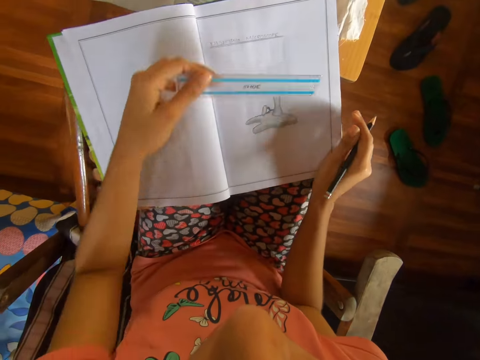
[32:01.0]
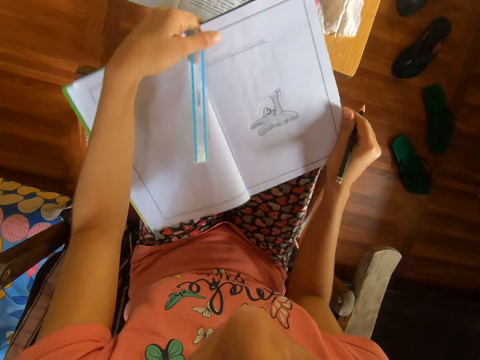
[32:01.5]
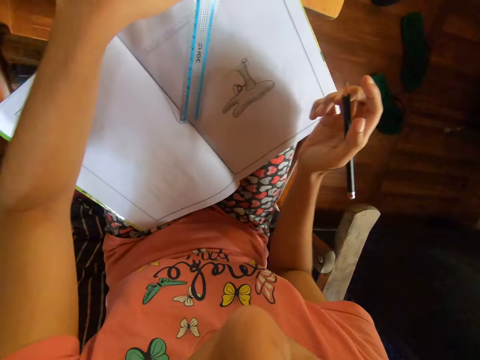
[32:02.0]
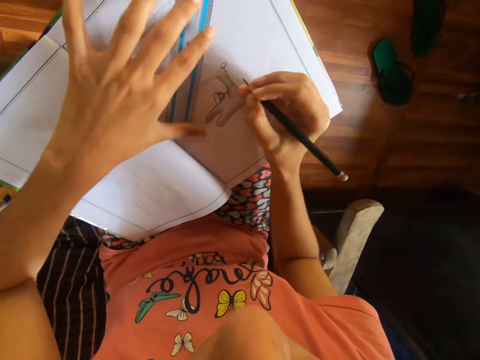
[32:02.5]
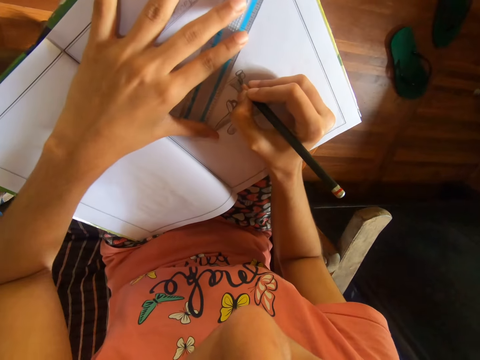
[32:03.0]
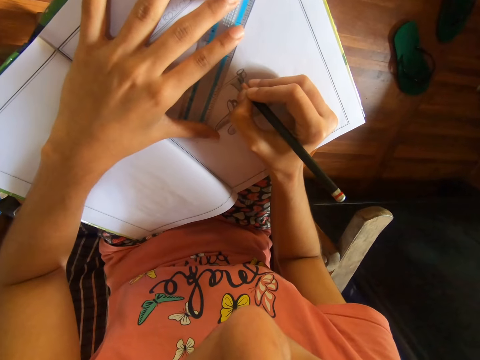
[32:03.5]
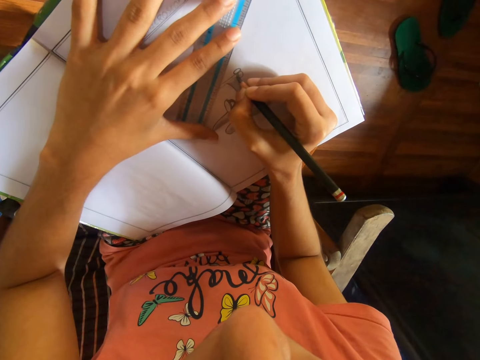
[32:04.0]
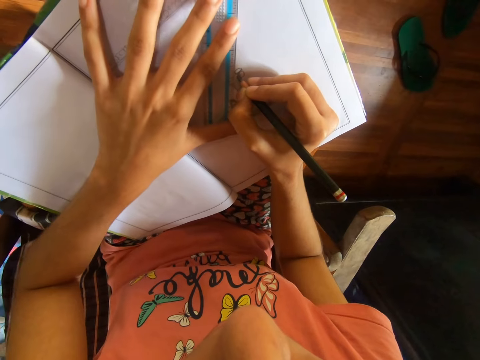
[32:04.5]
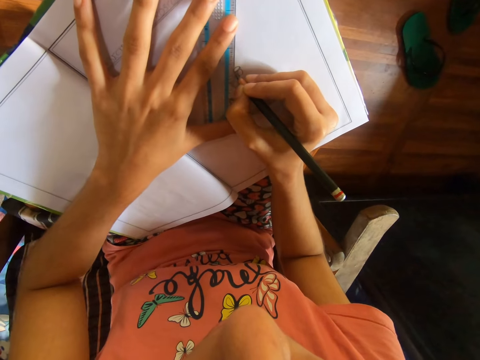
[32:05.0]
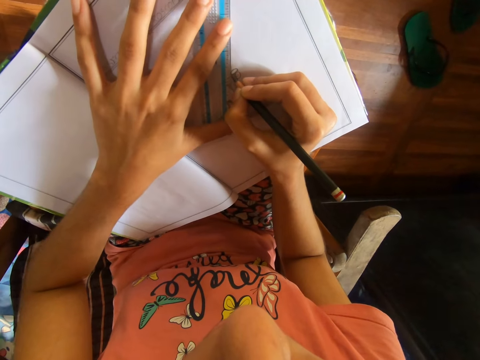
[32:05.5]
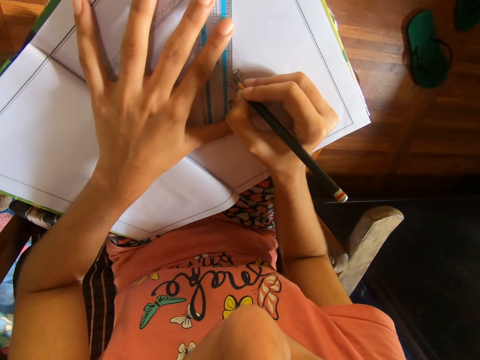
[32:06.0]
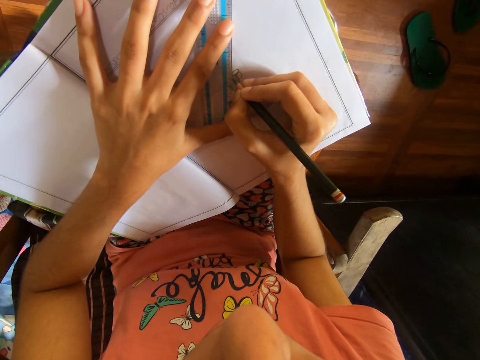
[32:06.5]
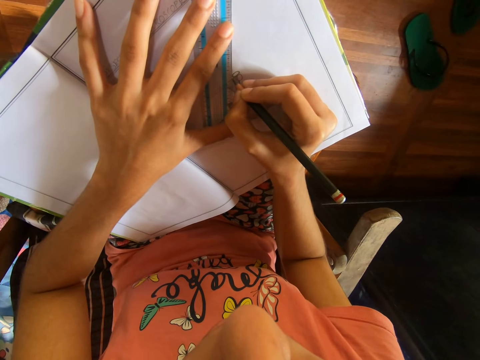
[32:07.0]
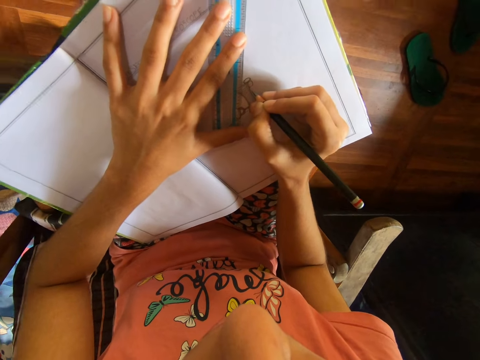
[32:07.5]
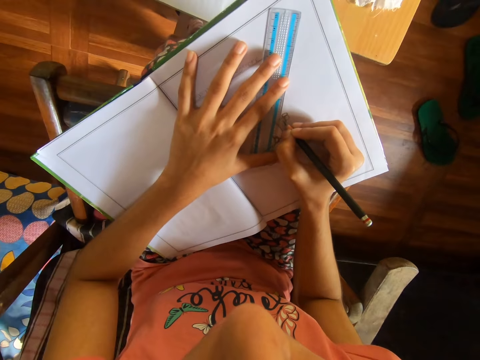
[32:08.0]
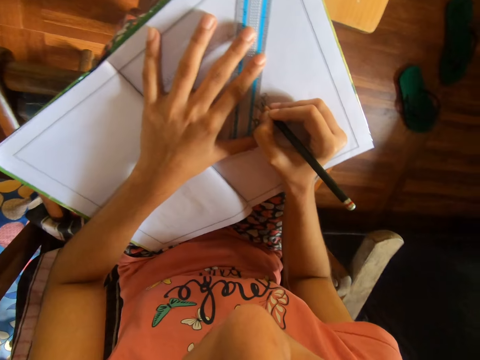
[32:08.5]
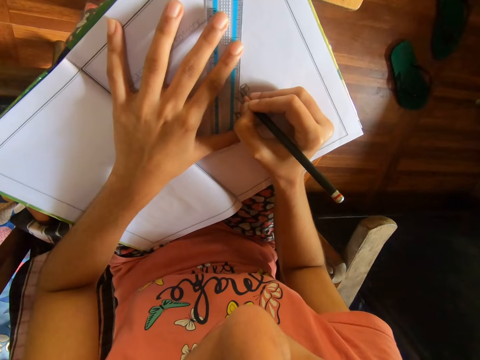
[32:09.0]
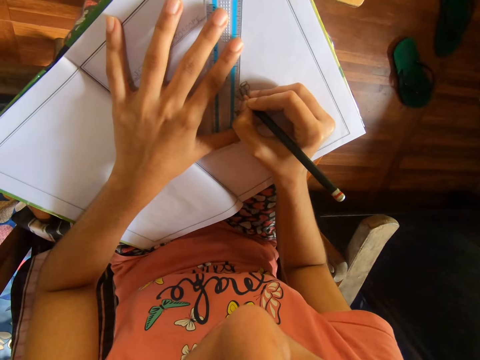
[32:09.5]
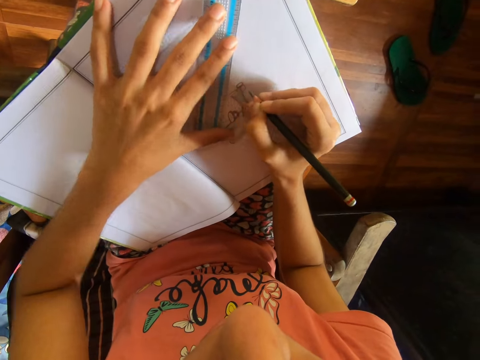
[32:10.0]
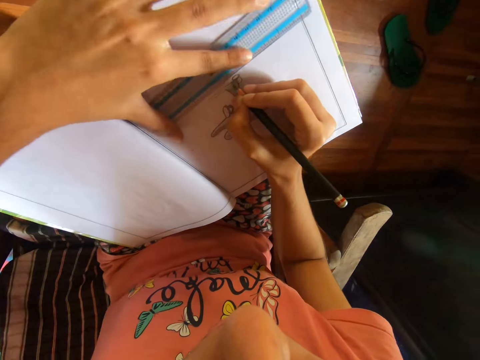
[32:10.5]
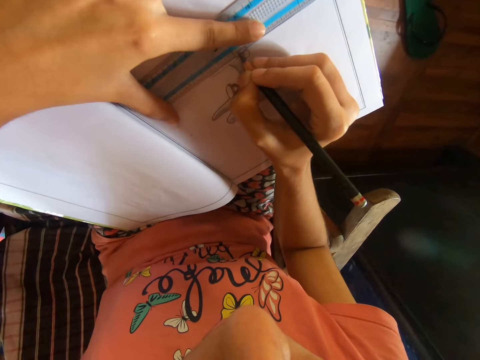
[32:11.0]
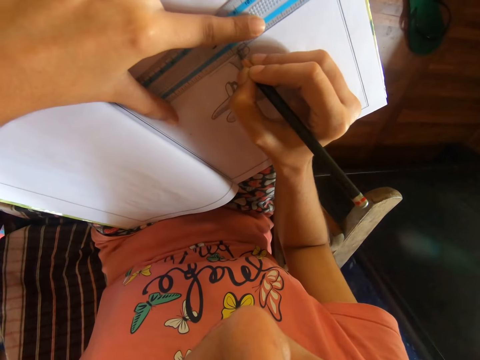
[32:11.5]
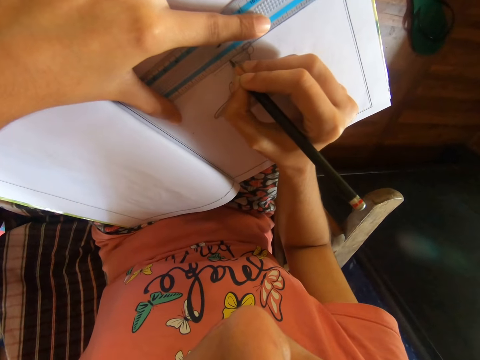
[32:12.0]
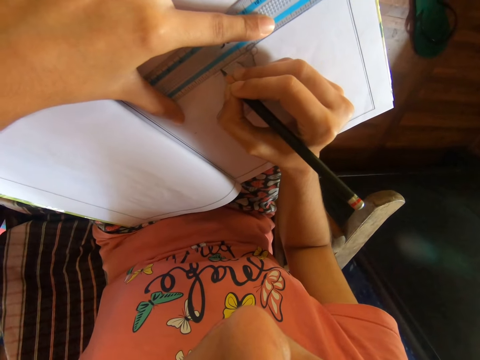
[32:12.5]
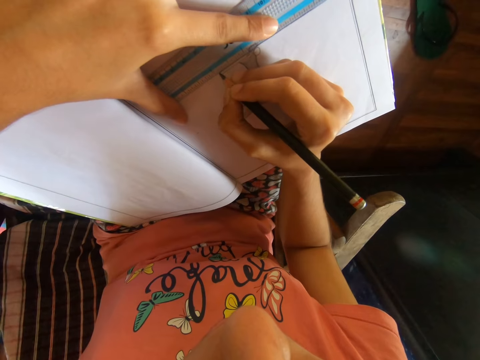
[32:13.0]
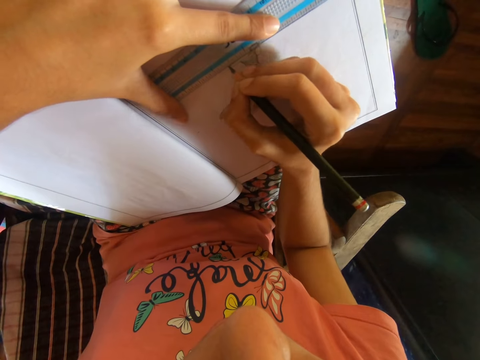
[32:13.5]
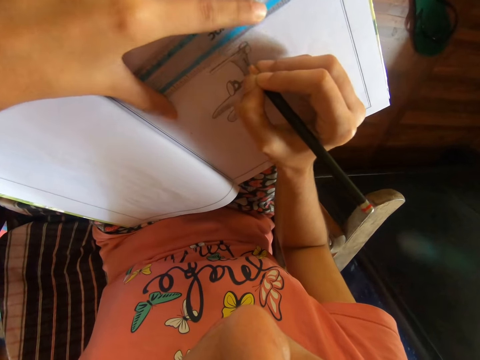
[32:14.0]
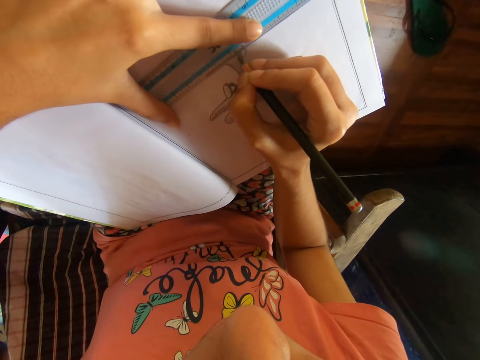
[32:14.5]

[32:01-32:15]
The camera wearer adjusts the drawing book on the table with her left hand. She places the meter rule on the drawing book on the table with her left hand. She turns the ruler and moves the ruler on the drawing book. She draws on the drawing book on the table with the pencil in her right hand and the meter rule in her left hand. She makes a line with the pencil. She looks around. She adjusts the meter rule on the drawing book on the table with her left hand. She draws on the drawing book on the table with the pencil in her right hand and the meter rule in her left hand.

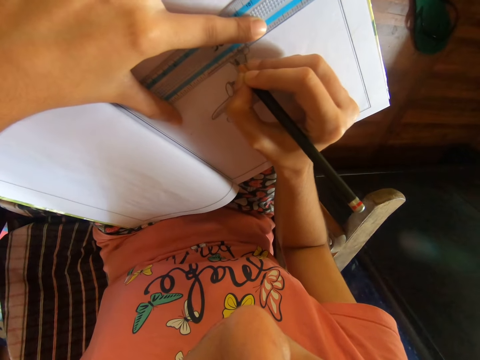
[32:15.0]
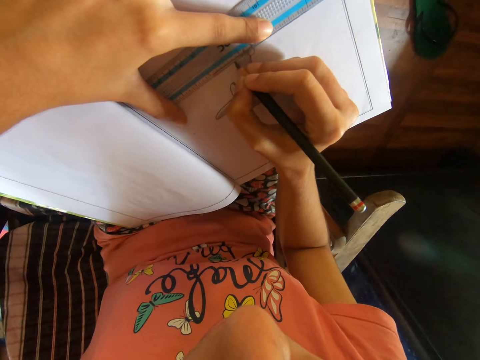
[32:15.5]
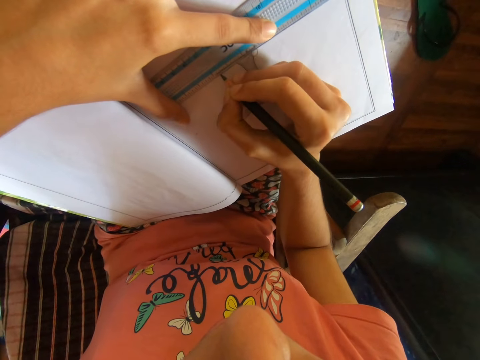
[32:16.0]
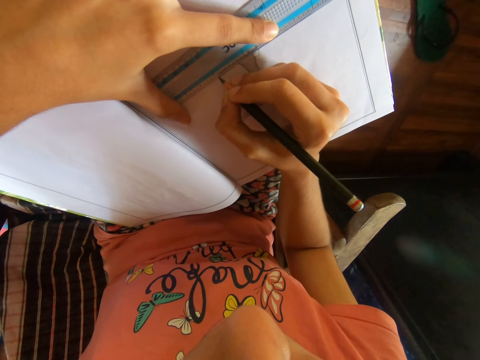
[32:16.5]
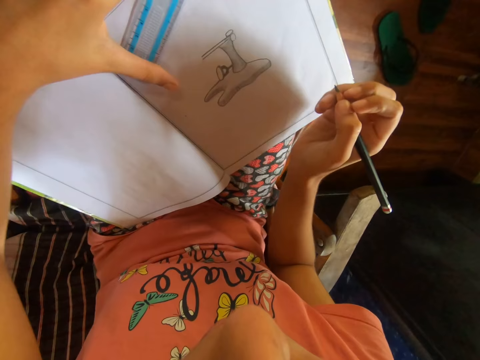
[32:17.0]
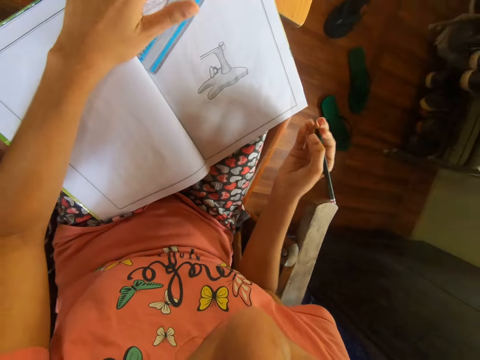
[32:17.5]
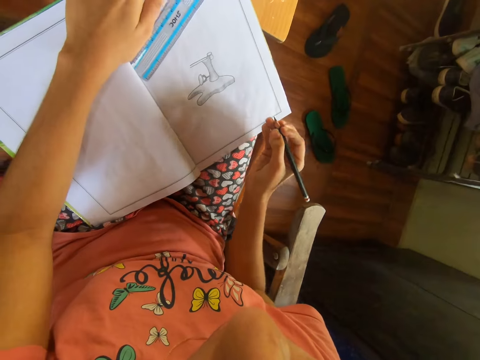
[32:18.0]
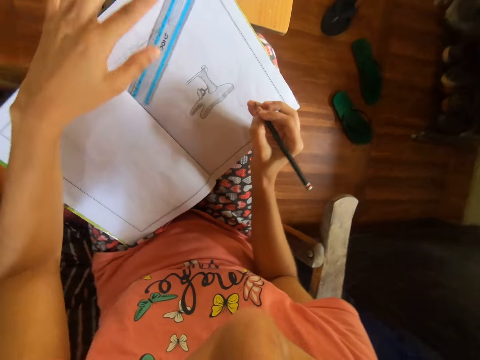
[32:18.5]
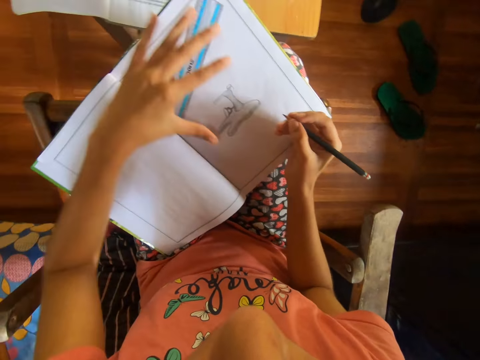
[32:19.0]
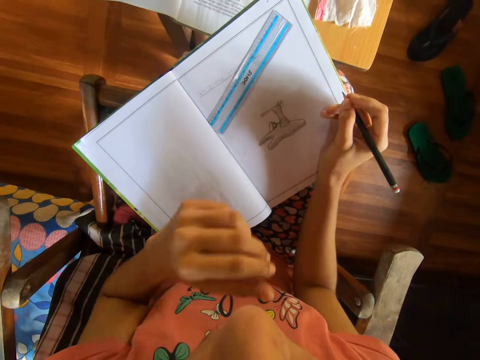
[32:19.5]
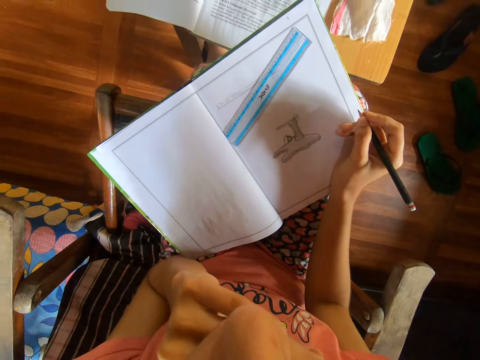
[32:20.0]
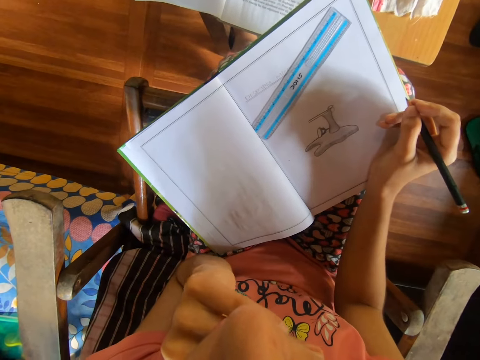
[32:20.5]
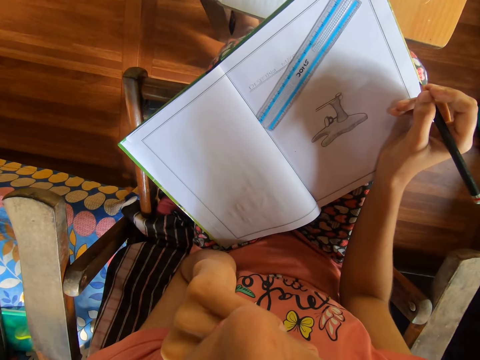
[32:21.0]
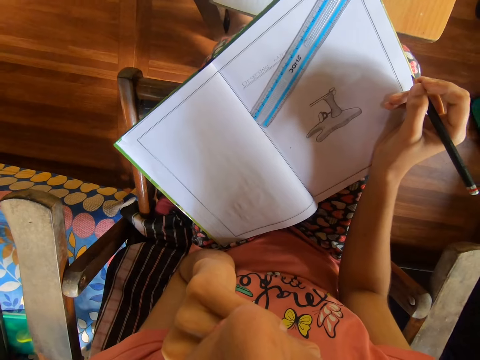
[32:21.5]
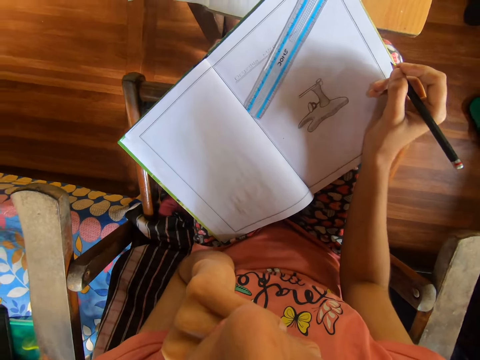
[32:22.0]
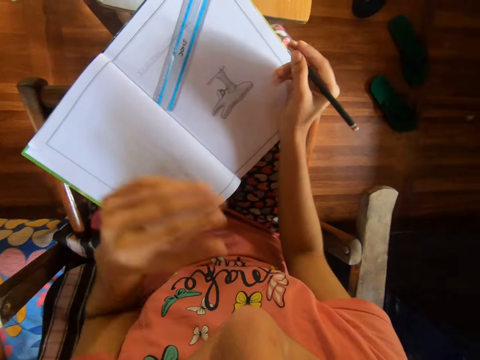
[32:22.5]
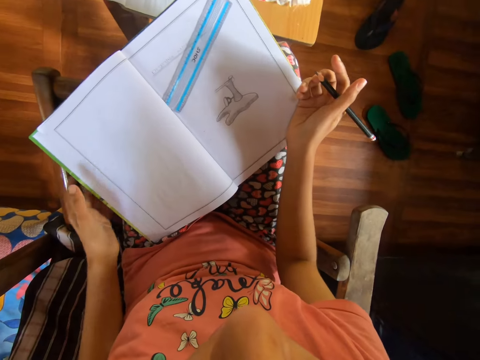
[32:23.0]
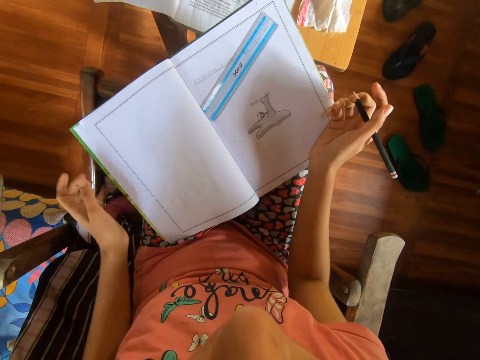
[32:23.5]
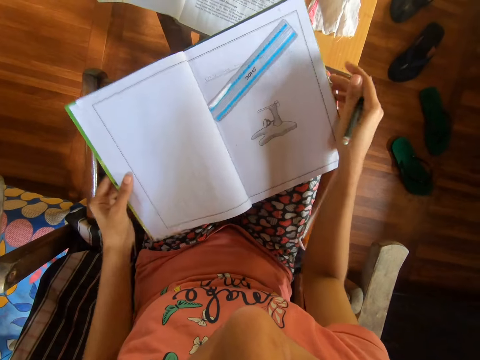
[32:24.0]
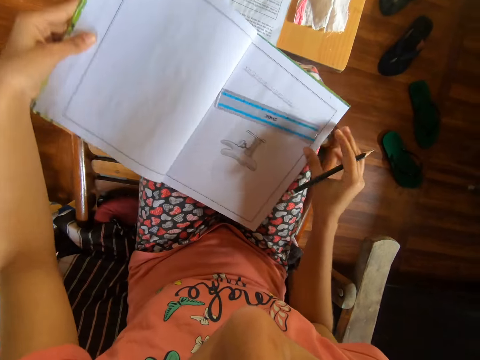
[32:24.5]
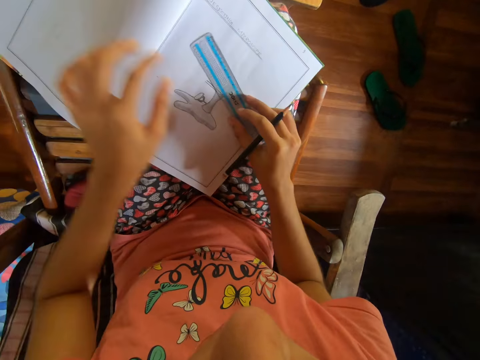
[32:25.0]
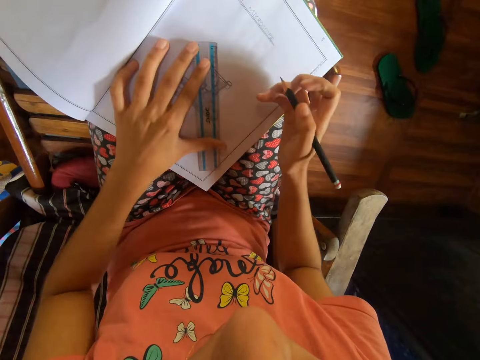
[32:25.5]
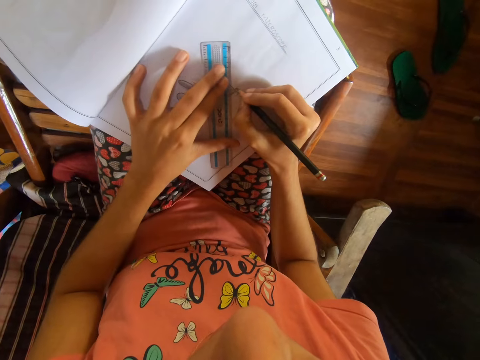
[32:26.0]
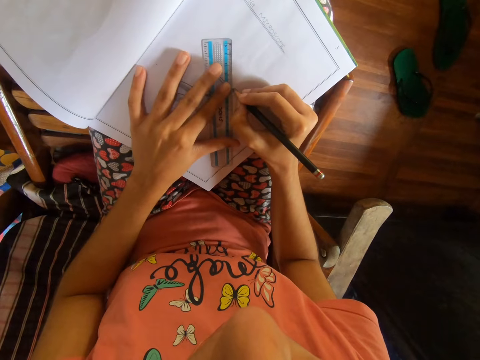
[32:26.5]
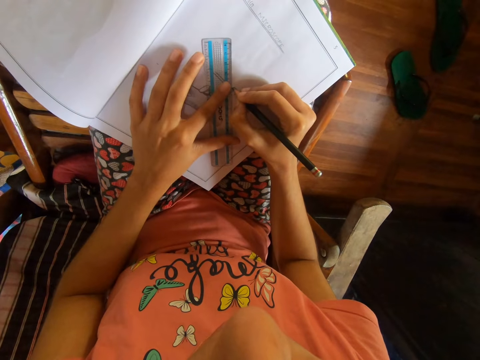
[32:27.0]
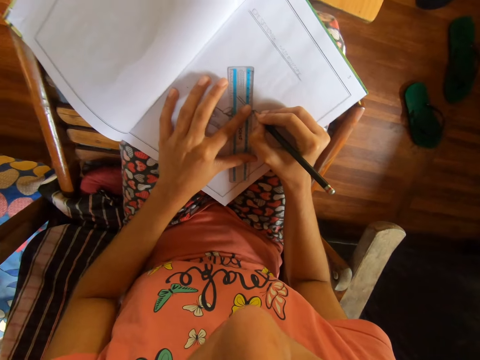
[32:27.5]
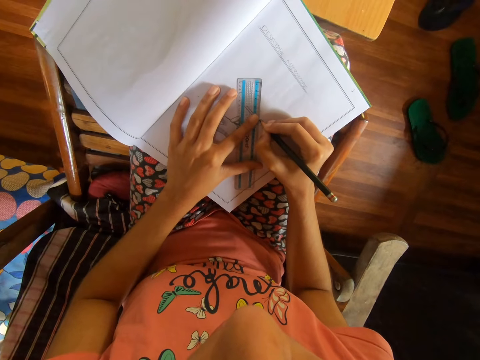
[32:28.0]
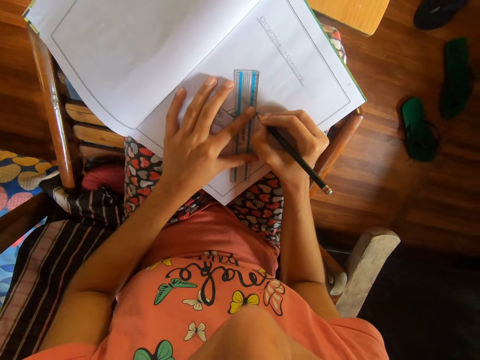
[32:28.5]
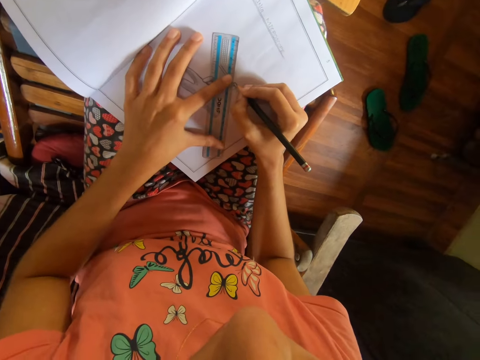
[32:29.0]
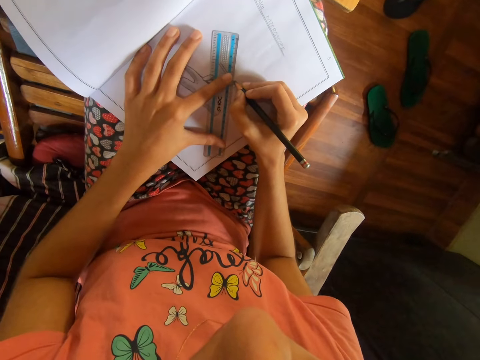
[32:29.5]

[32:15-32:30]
The camera wearer draws on a drawing book with a pencil and a ruler. She adjusts the meter rule on the drawing book on the table with her left hand. She holds the ruler, moves her hand, lifts up her hand and holds her chin. She stares at the drawing book. She moves her hand. She adjusts the drawing book on the table with both hands. She adjusts the meter rule on the drawing book on the table with her right hand. She holds the meter rule on the drawing book on the table with her left hand. She draws on the drawing book on the table with the pencil in her right hand and the meter rule in her left hand.
